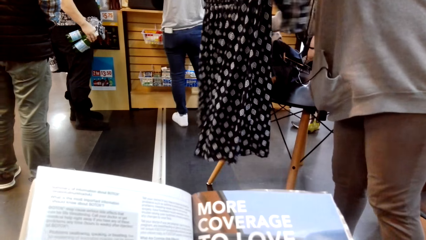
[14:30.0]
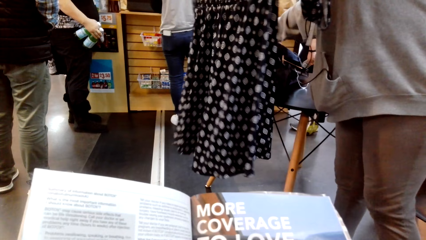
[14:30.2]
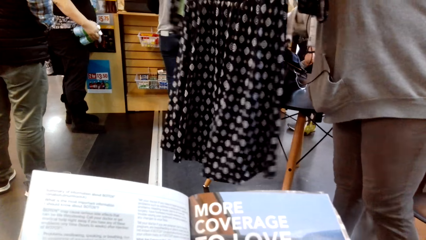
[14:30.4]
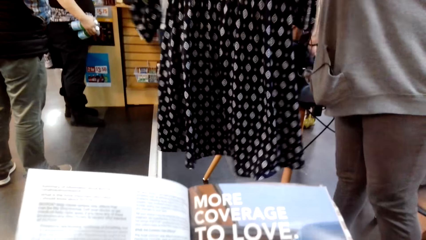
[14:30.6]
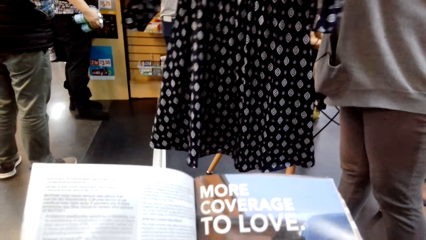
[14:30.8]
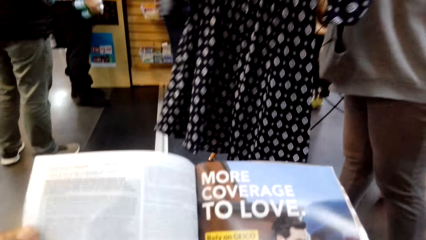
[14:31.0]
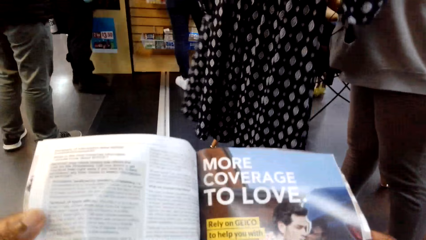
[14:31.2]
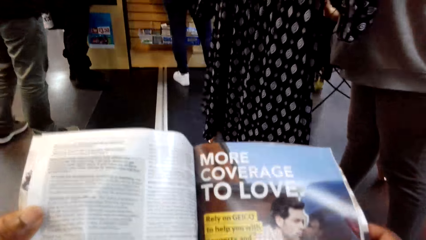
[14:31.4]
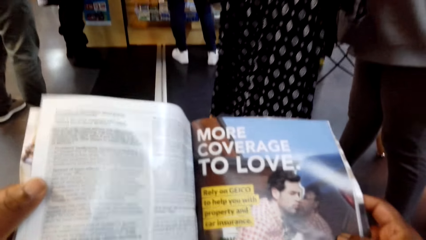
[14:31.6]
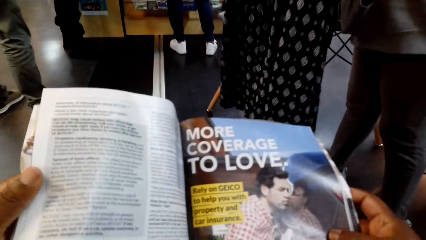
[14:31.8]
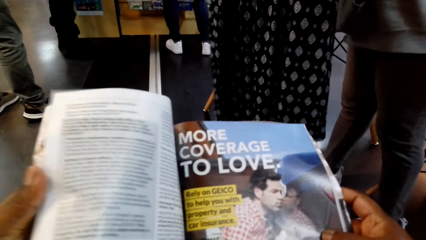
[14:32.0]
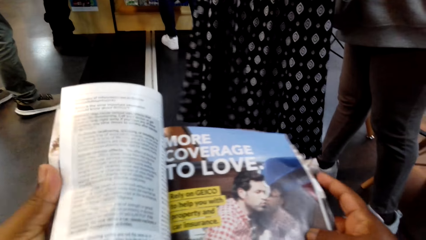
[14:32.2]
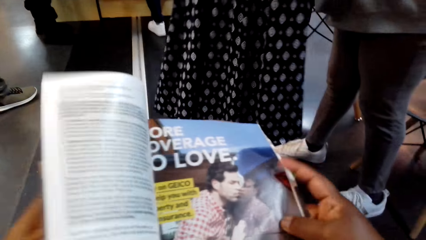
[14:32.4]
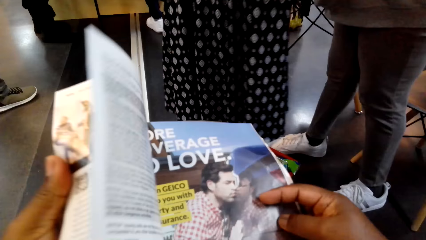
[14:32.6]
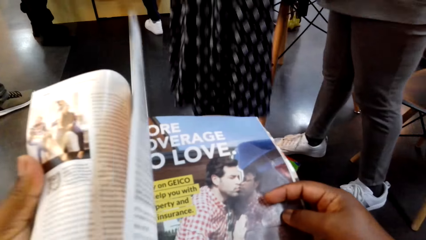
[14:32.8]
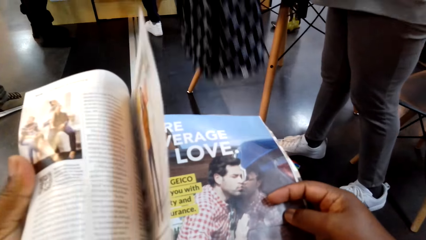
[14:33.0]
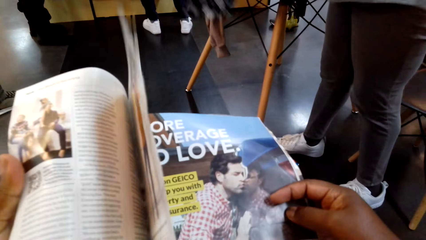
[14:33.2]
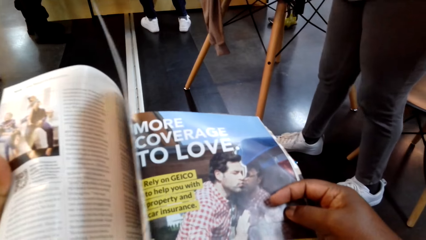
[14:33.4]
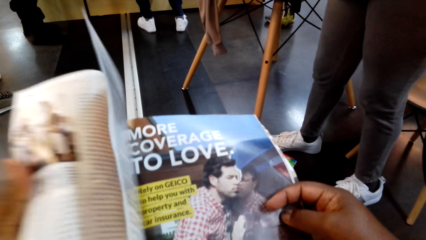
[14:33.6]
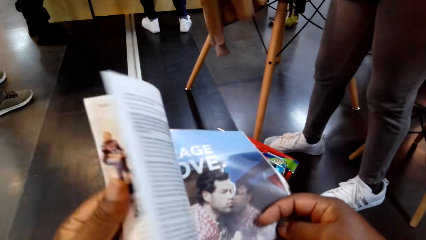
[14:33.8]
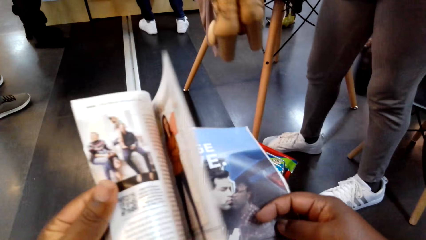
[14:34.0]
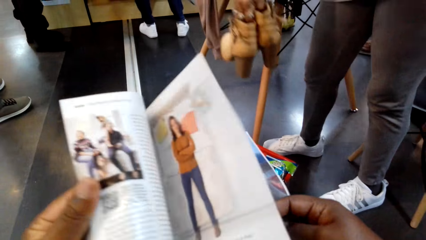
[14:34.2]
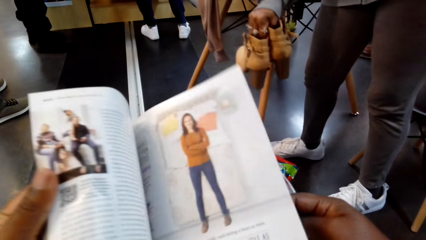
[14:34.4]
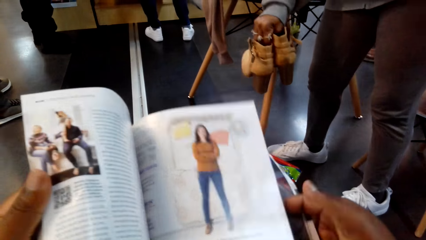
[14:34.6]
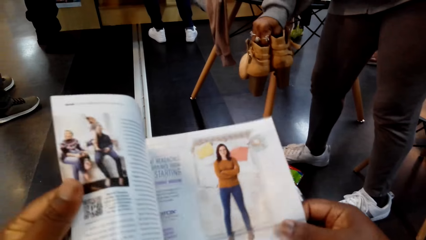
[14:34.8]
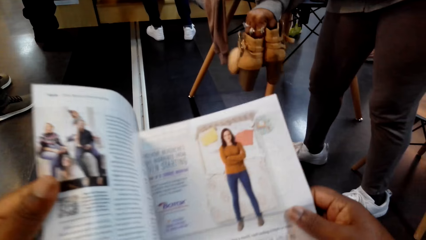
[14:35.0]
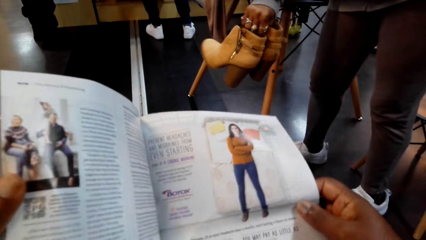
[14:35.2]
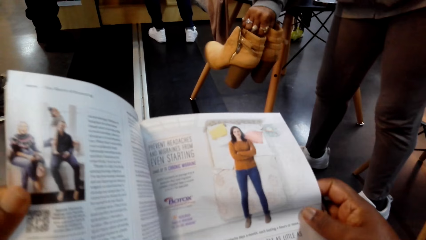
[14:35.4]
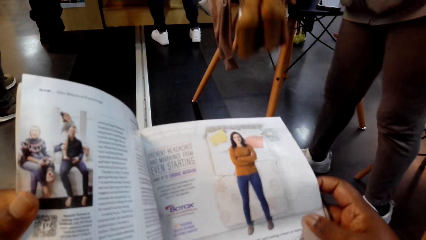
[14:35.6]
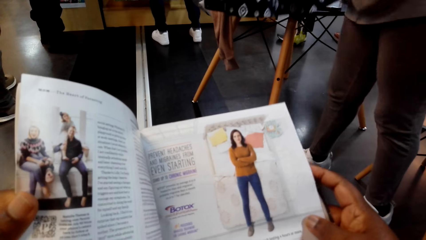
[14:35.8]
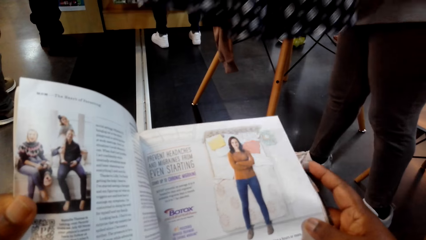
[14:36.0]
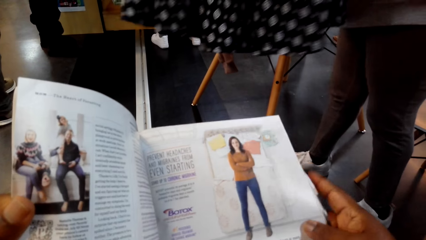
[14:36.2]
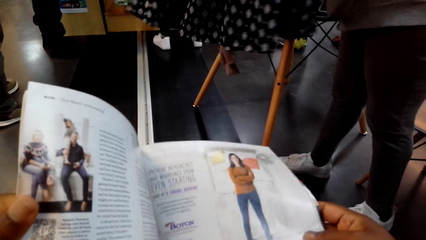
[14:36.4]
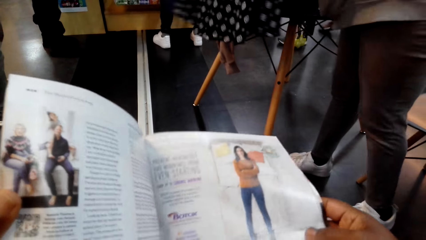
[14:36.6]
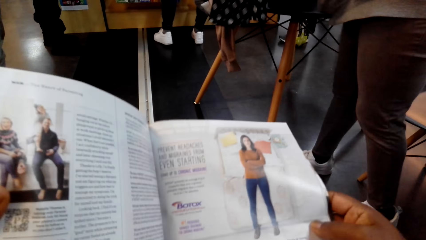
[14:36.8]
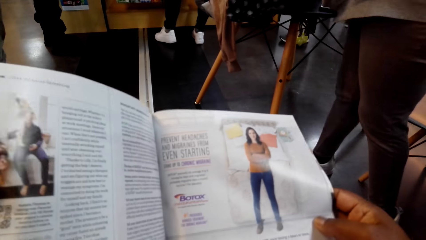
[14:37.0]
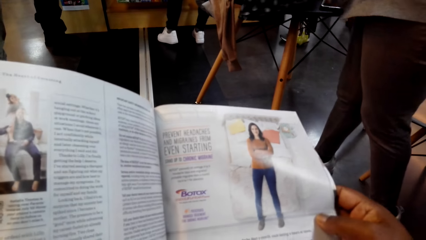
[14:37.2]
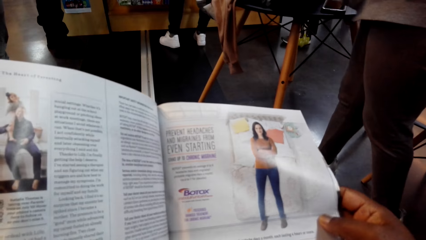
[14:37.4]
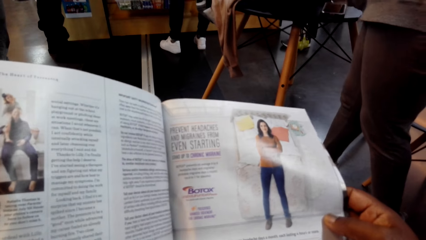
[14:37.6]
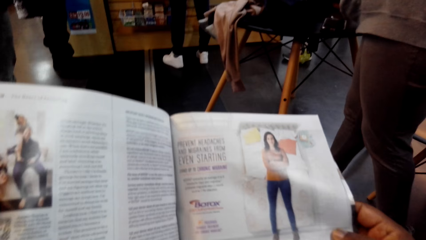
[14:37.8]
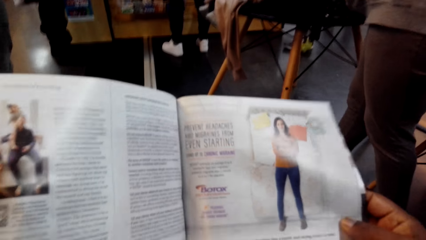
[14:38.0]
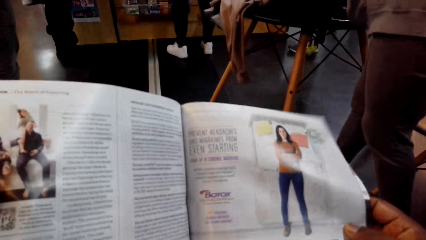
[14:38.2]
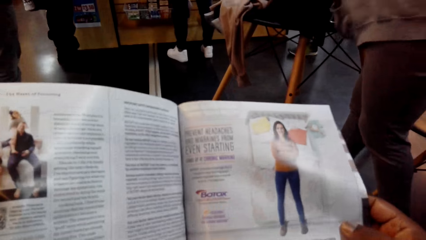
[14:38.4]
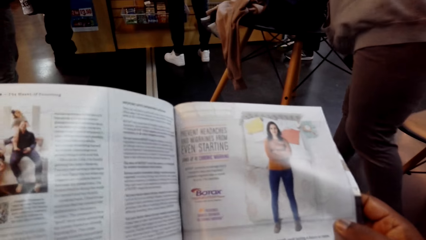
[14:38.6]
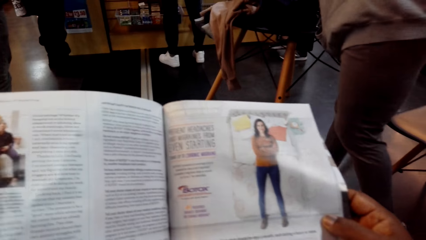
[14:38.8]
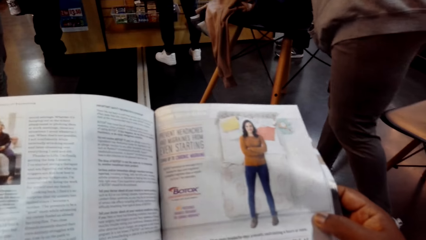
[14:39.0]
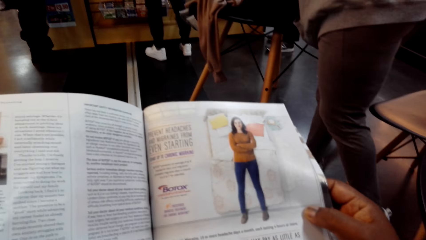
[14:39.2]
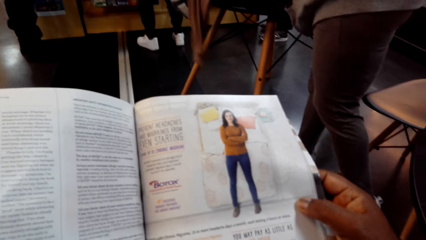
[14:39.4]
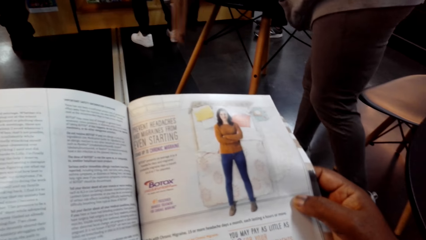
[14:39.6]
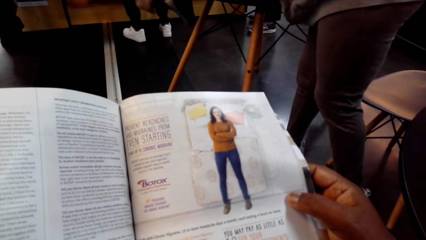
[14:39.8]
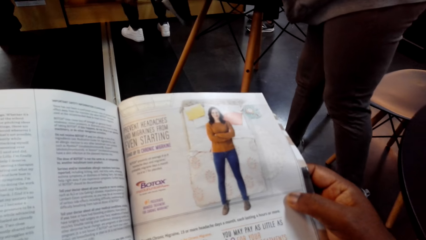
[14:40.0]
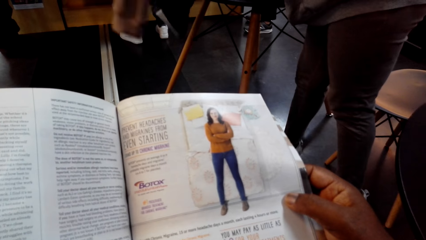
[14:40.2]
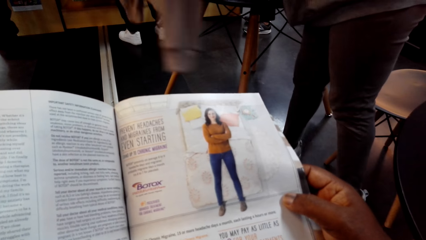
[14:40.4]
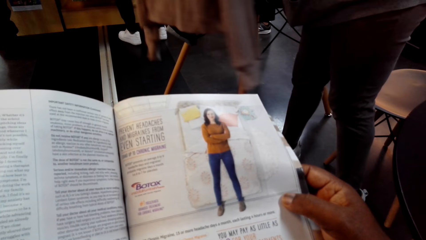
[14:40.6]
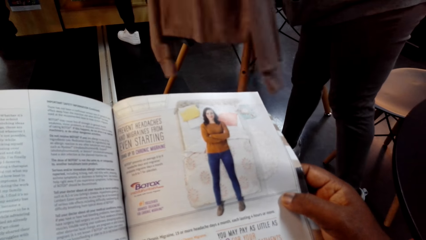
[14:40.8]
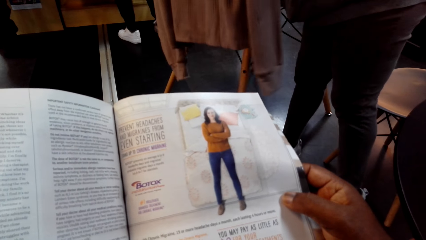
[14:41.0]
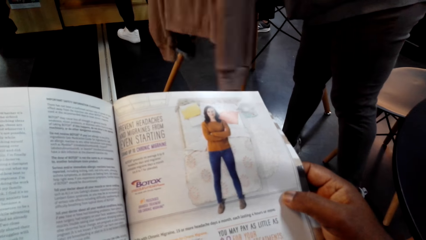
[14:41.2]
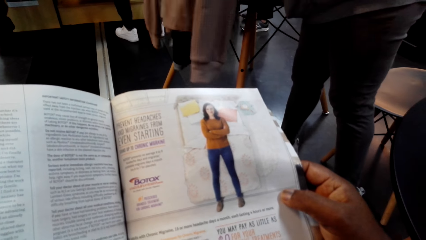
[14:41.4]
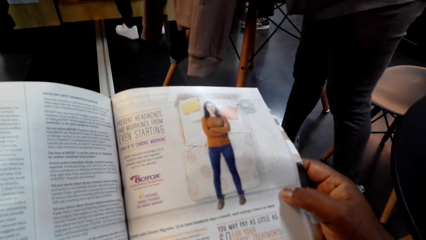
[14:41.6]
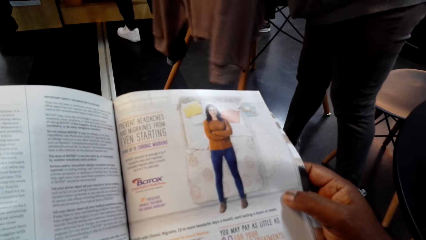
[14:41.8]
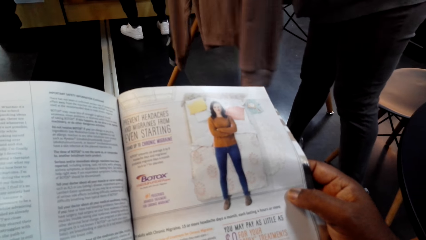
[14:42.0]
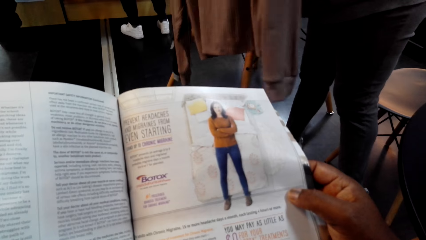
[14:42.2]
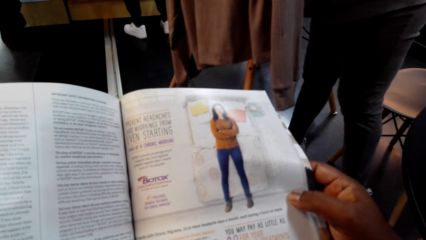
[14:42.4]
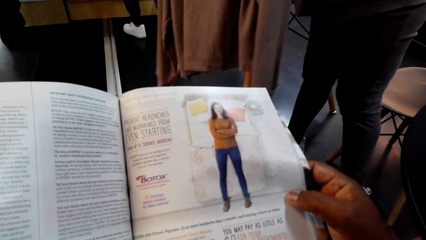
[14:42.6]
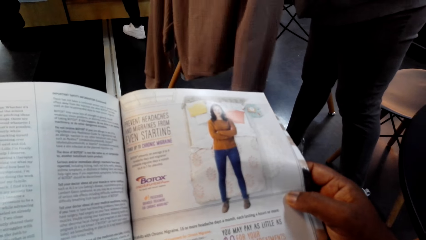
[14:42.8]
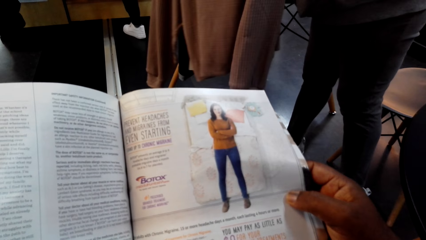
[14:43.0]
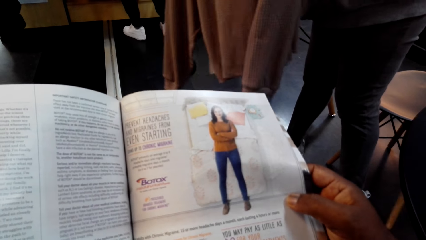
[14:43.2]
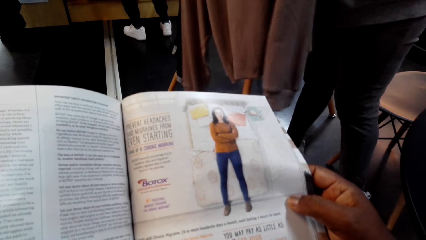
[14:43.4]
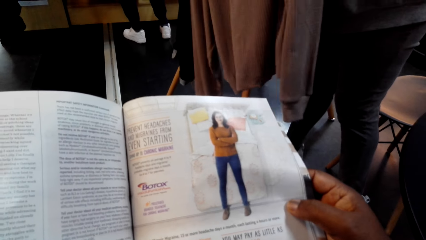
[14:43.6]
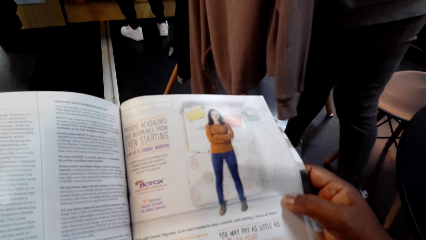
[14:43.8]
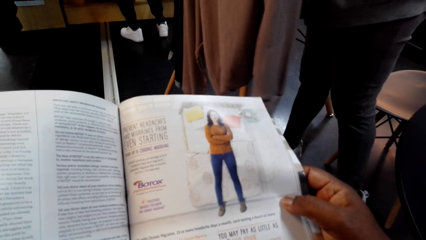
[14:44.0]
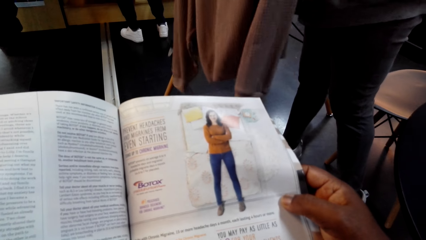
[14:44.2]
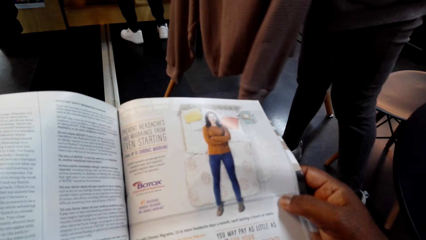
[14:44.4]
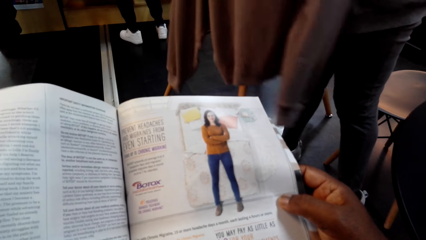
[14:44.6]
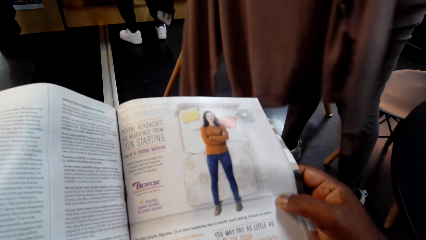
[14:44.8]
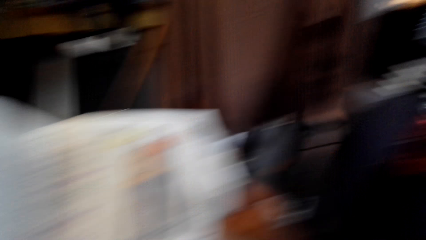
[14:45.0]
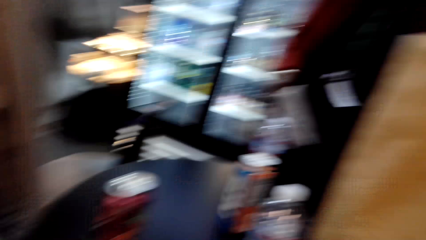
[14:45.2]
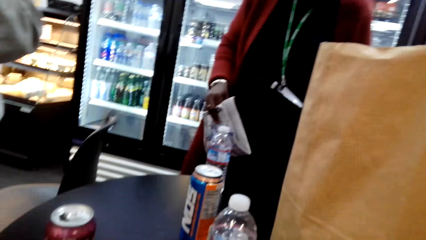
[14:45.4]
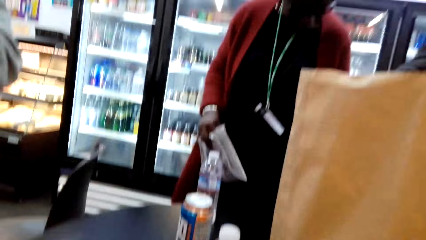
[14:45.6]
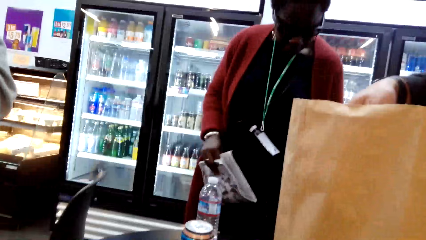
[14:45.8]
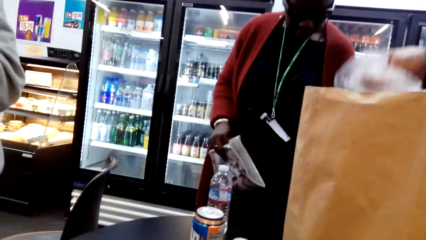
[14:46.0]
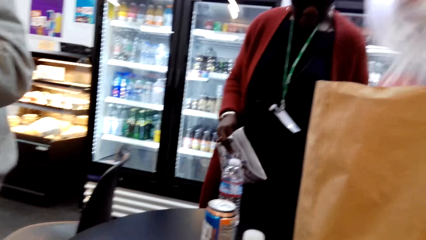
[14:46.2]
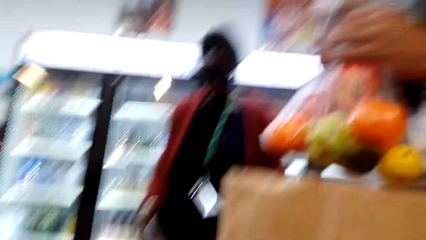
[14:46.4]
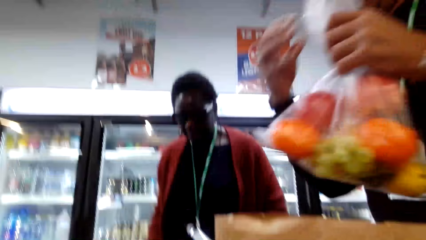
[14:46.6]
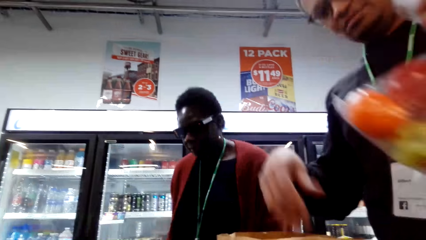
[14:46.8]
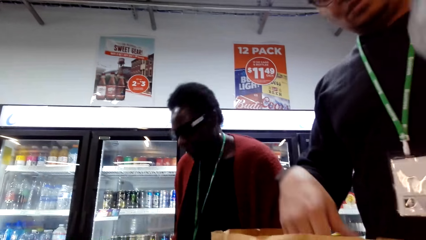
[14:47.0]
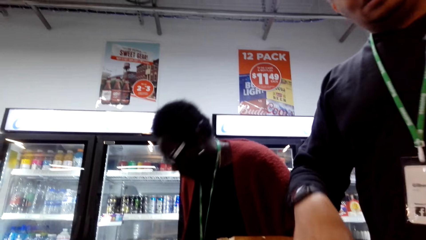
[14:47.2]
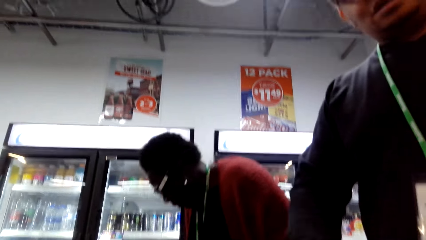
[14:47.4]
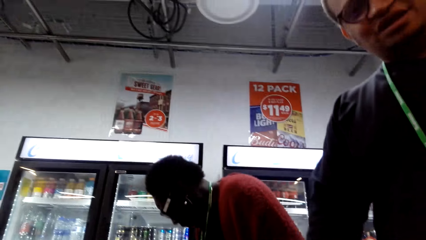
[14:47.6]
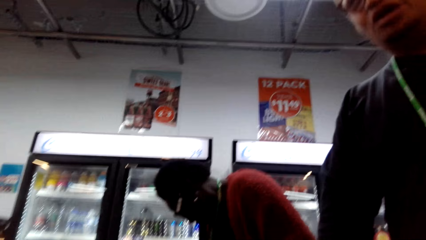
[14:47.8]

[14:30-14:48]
The camera wearer turns the pages of the magazine. They read the magazine. They talk.
